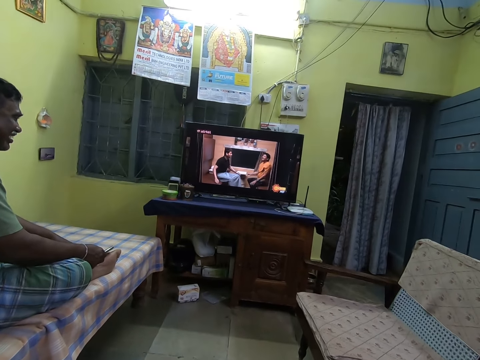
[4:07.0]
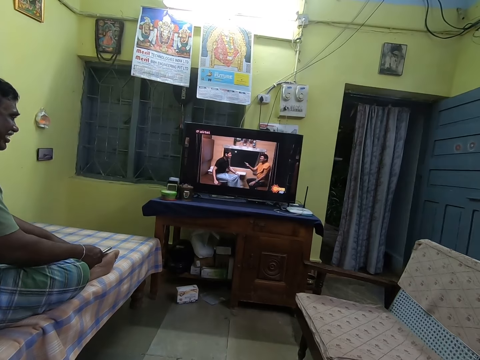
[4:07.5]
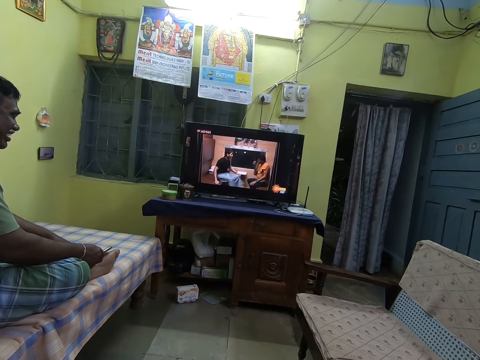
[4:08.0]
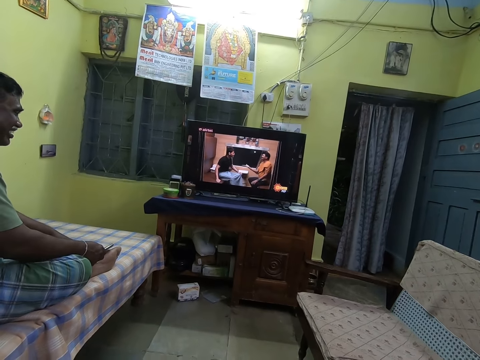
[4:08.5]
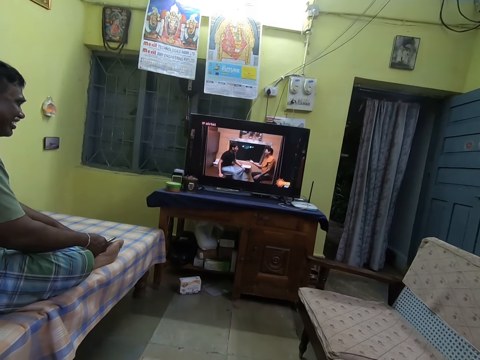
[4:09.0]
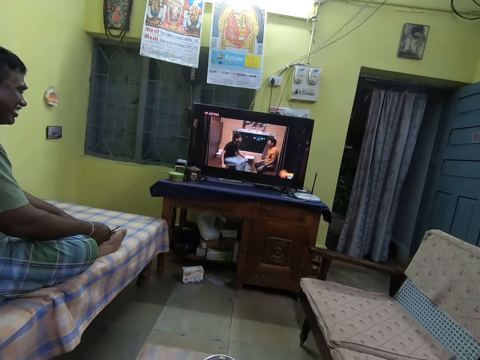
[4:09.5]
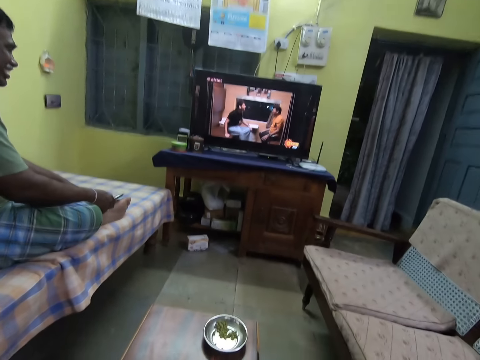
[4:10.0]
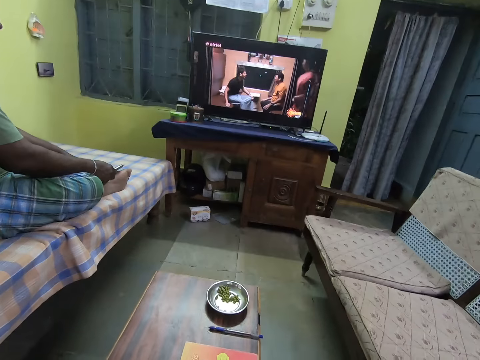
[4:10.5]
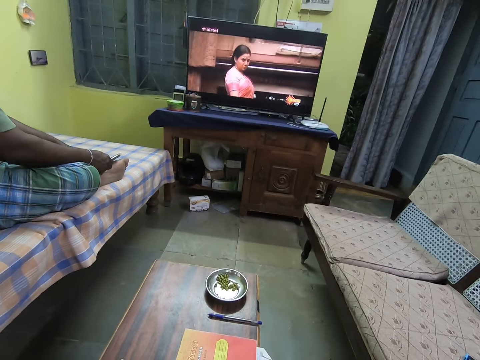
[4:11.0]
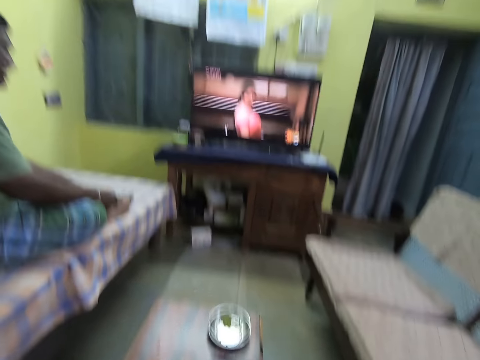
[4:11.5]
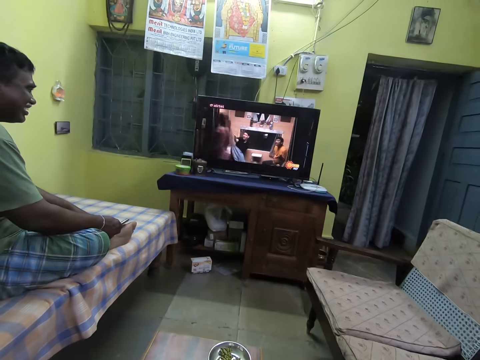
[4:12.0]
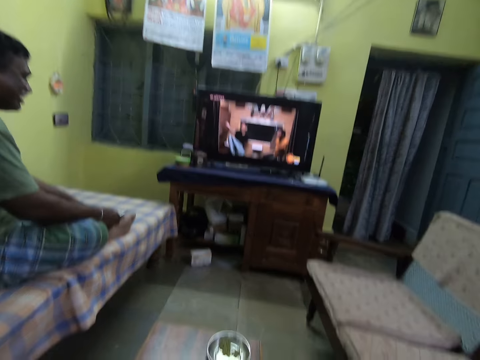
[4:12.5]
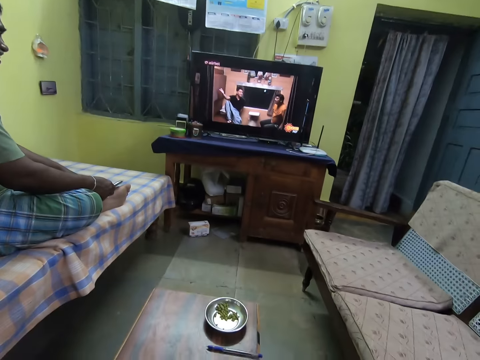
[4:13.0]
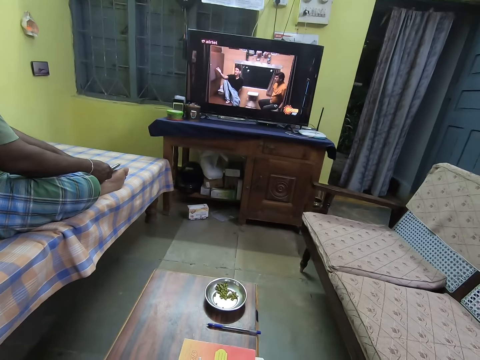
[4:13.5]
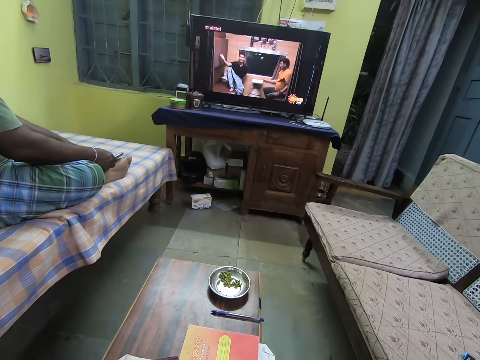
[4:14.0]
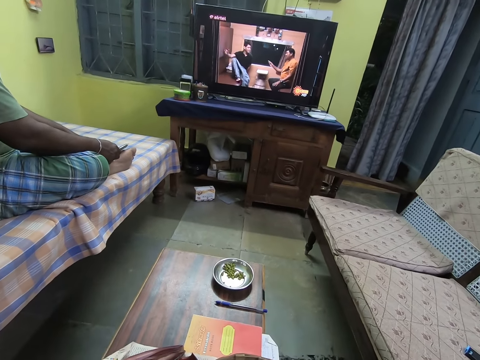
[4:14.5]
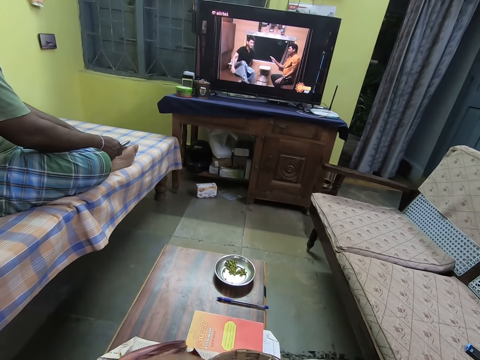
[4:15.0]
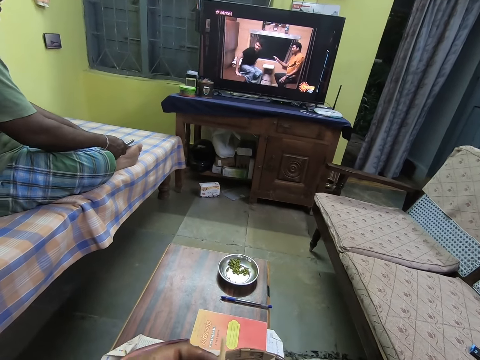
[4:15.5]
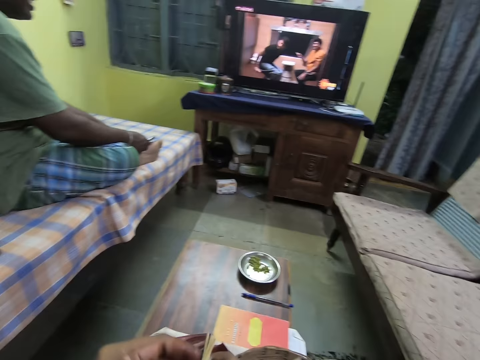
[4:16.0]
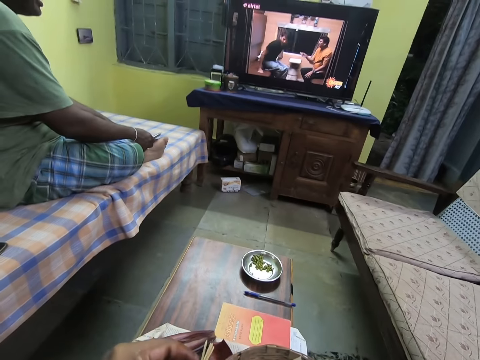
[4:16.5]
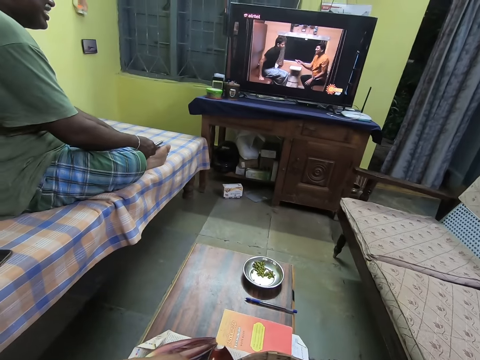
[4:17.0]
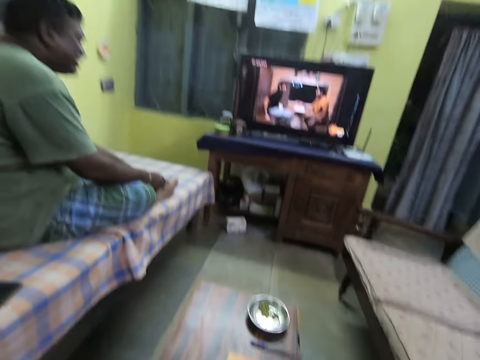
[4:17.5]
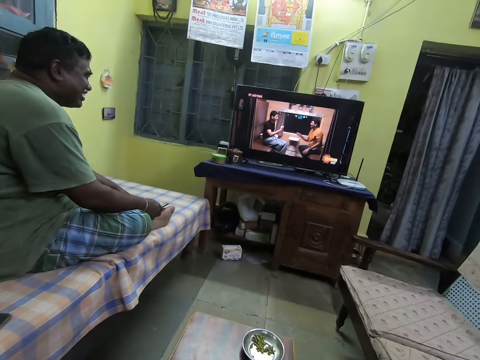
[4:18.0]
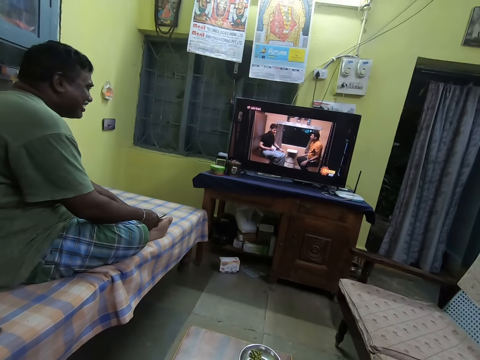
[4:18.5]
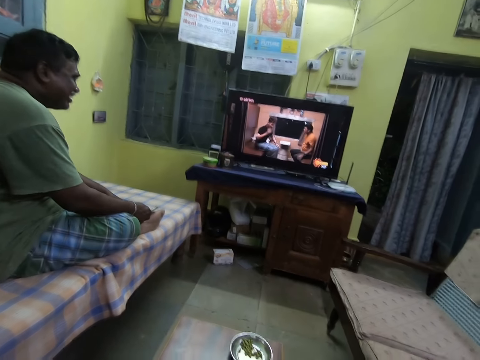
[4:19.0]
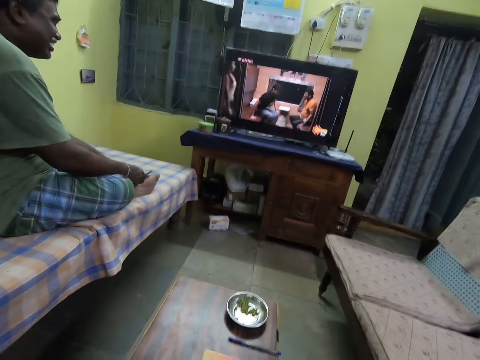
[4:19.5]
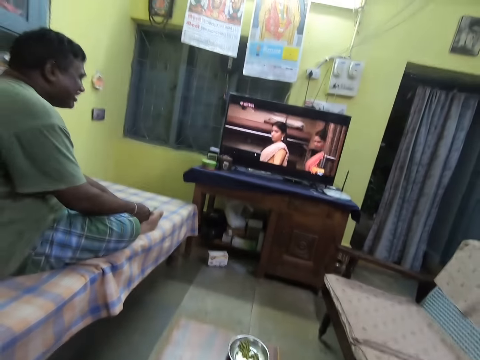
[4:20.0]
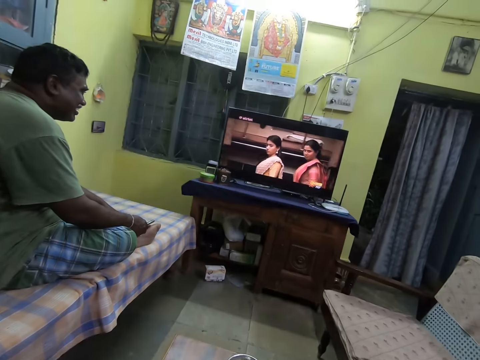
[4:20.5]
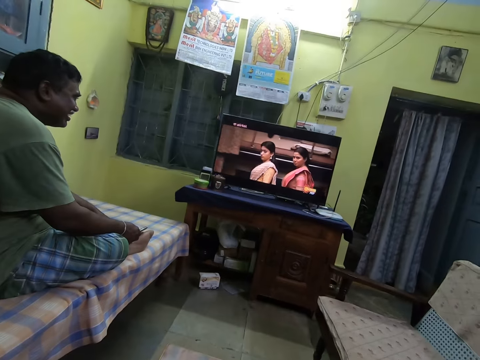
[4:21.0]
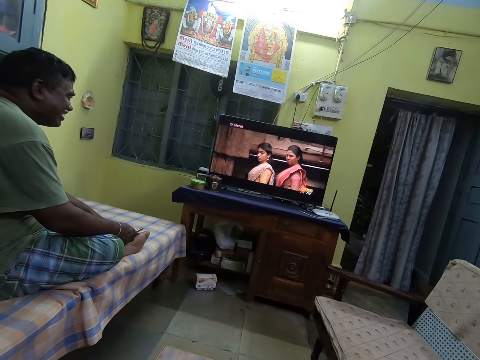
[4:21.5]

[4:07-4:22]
The camera wearer holds a floret of the banana flower with her left hand. She holds the floret of the banana flower with both hands. She watches a movie via the television.

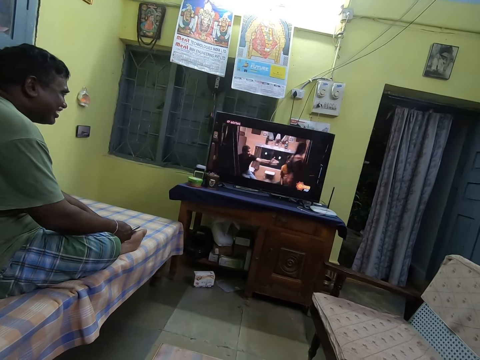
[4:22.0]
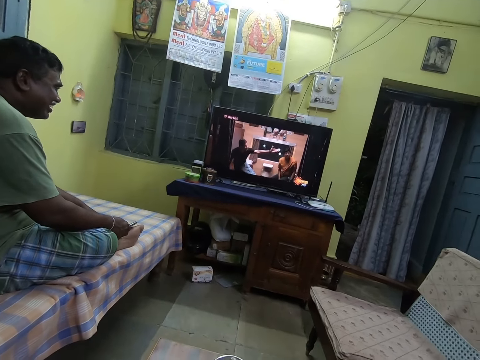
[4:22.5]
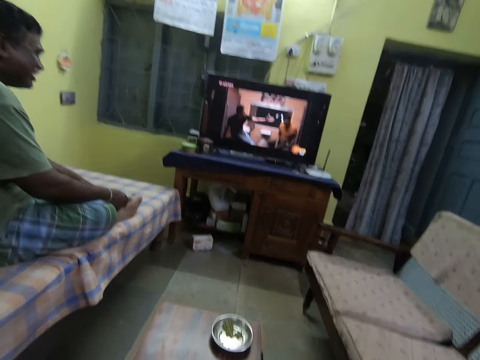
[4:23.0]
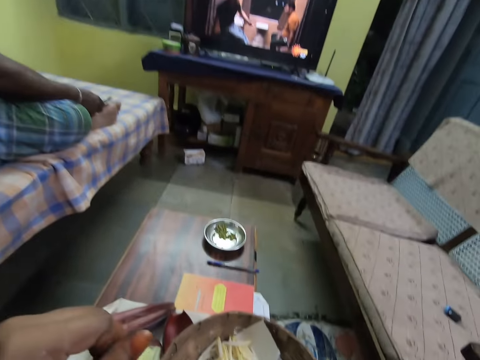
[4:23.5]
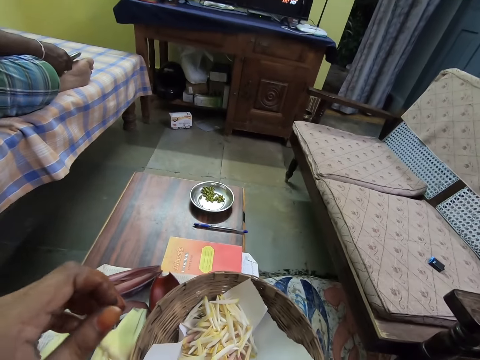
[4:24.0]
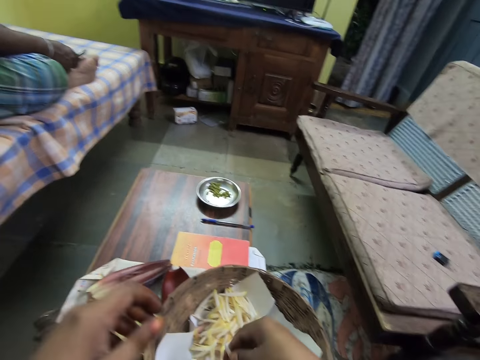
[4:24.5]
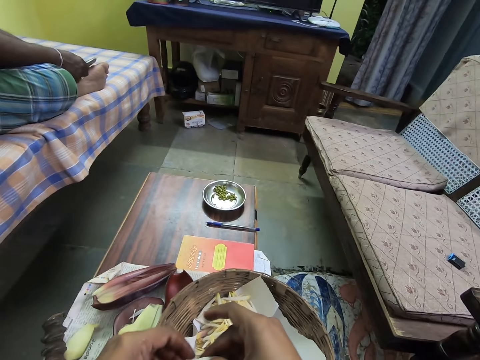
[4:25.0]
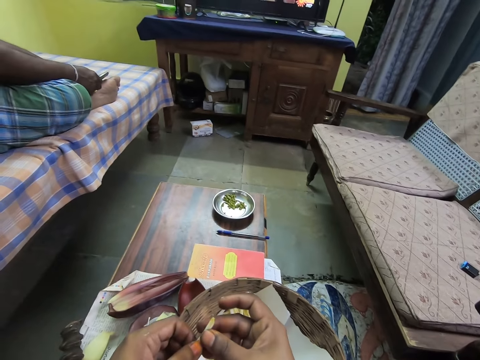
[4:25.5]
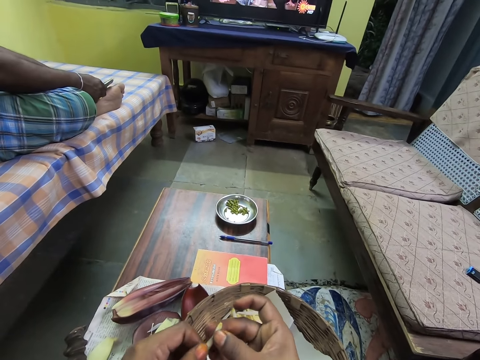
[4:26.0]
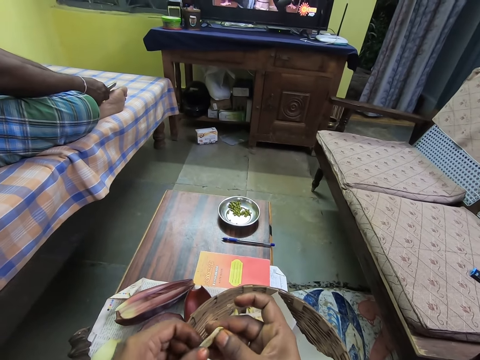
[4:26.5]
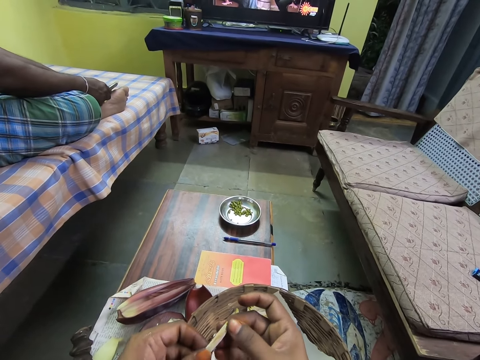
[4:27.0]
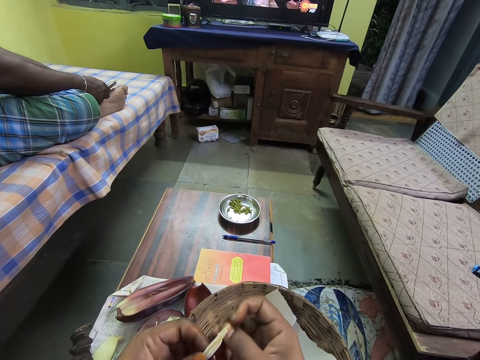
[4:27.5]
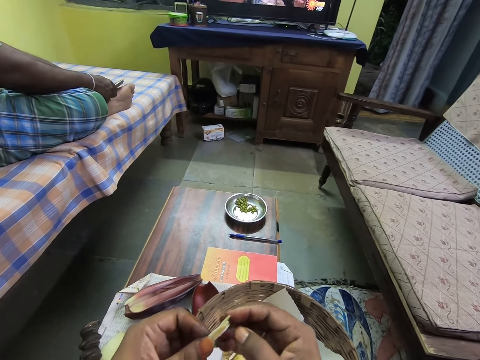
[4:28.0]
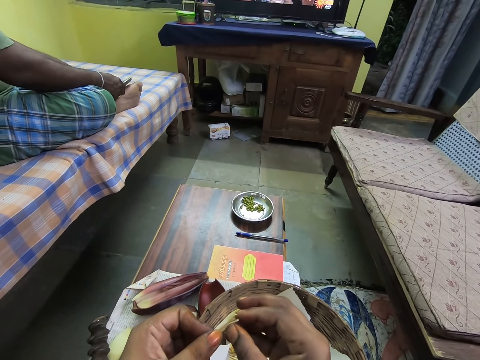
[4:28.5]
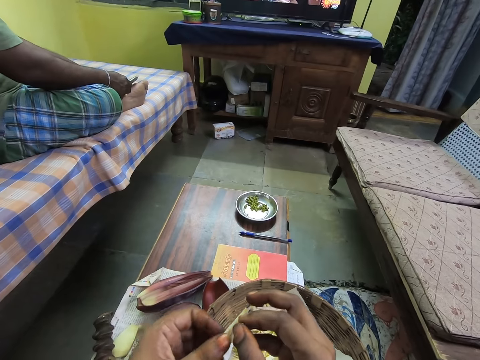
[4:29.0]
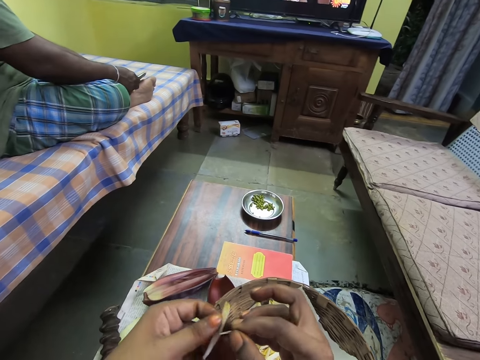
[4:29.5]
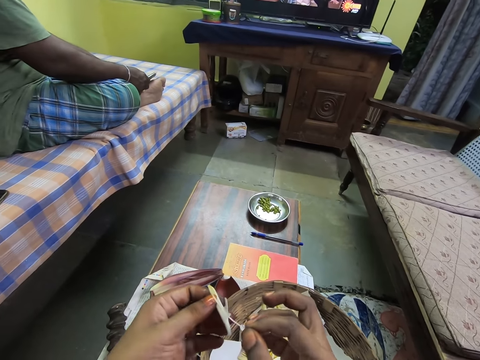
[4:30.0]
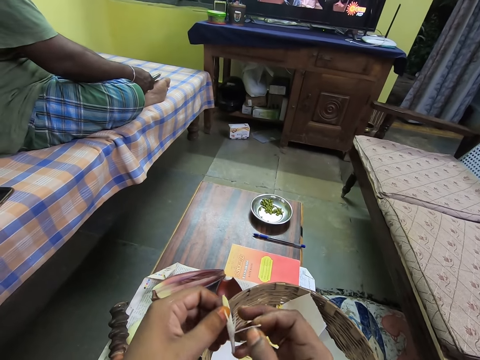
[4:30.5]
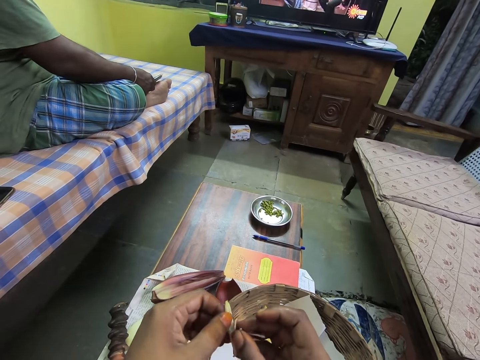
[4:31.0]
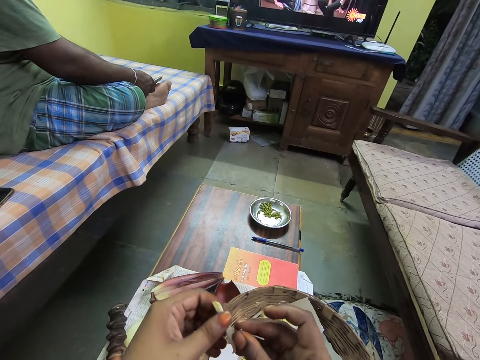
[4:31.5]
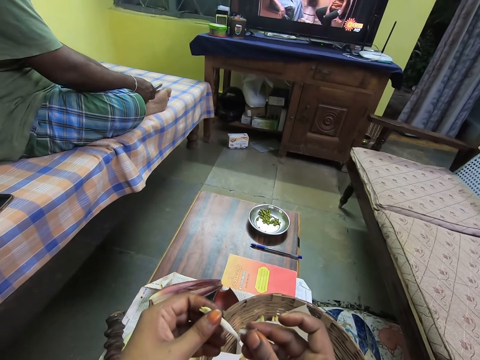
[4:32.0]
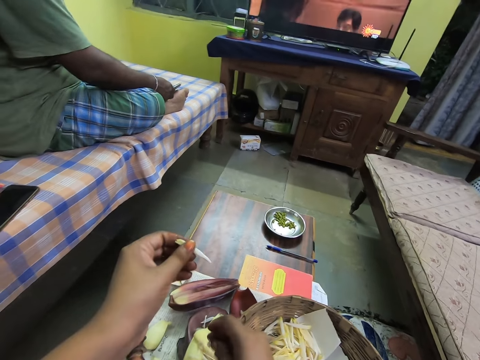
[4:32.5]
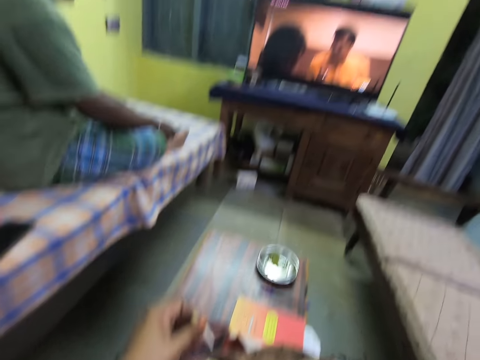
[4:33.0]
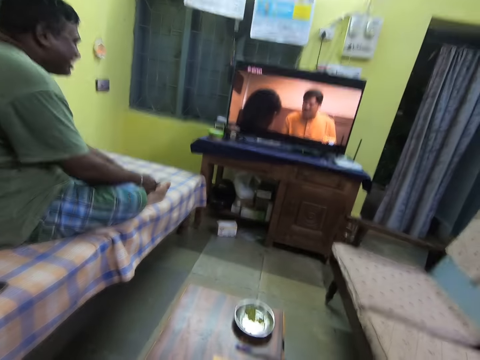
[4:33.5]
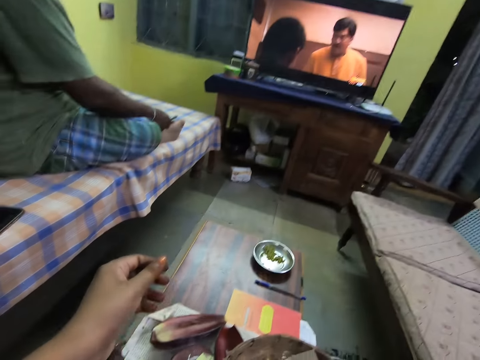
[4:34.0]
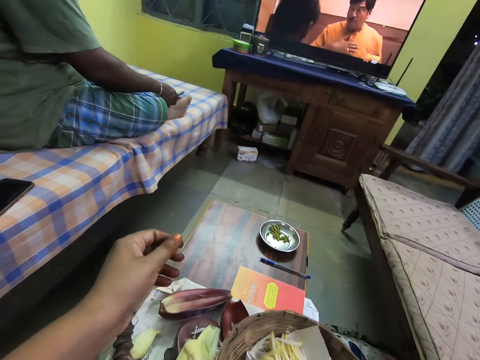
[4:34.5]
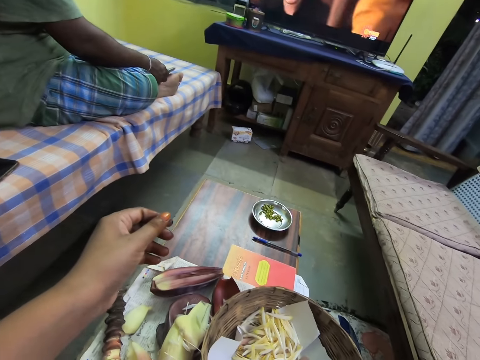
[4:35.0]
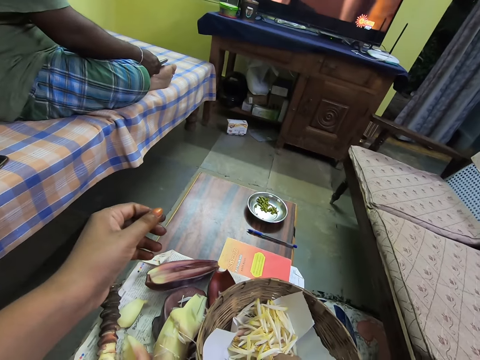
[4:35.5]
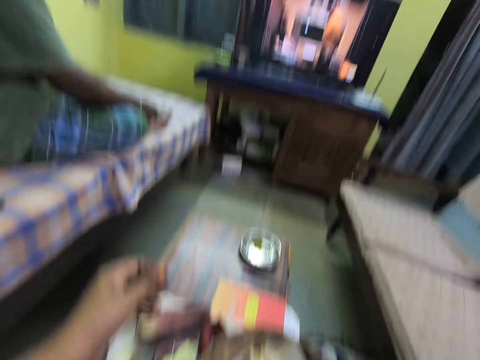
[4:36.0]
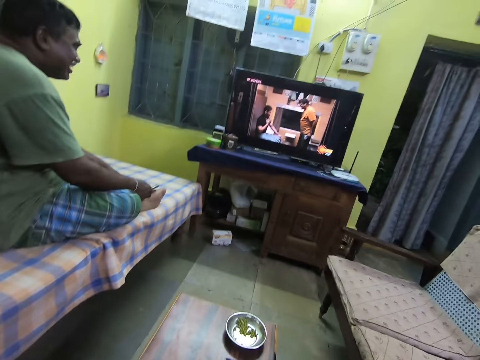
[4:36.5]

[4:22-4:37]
The camera wearer takes a floret of the banana flower from the basket with her right hand. She holds the floret of the banana flower with both hands. She separates a flower. She removes the pistil and the calyx of the floret in her left hand with her right hand. She removes a pistil. She drops the pistil and the calyx of the floret on the table with her right hand. She drops the banana flower in the basket with her left hand. She places a pistil on a banana blossom. She watches a movie via the television.
